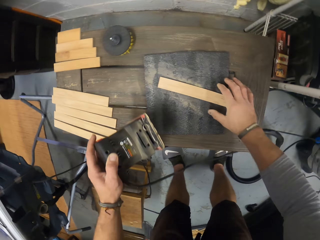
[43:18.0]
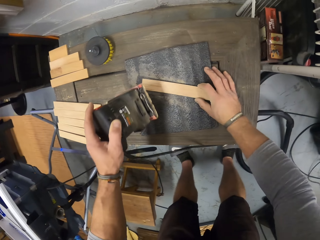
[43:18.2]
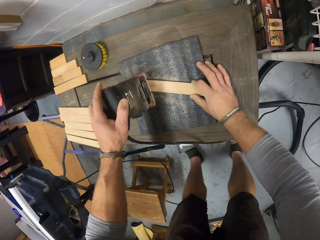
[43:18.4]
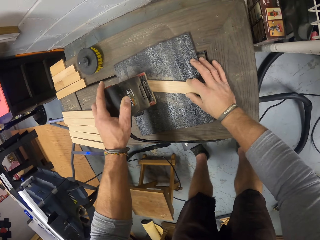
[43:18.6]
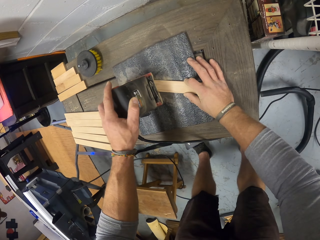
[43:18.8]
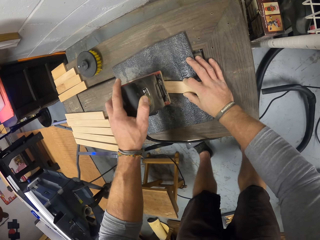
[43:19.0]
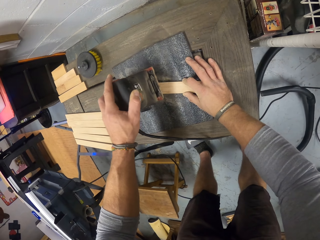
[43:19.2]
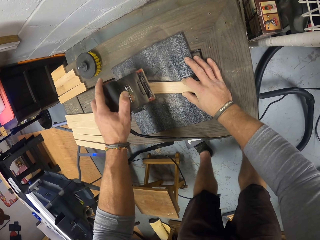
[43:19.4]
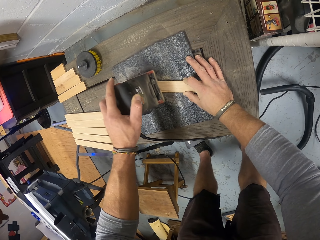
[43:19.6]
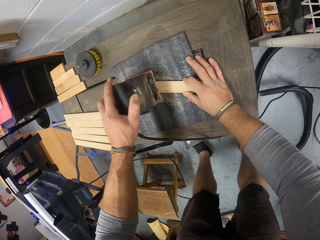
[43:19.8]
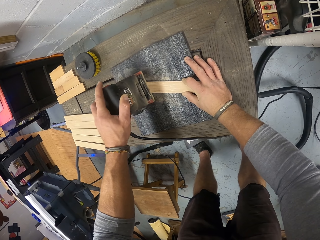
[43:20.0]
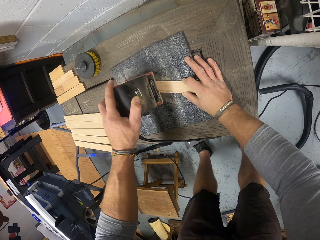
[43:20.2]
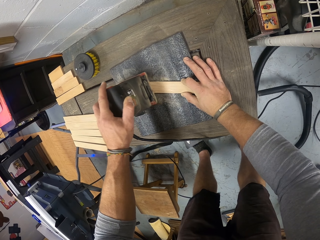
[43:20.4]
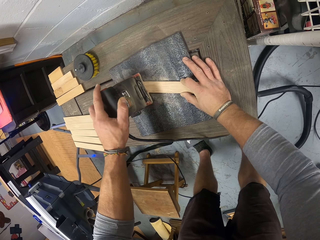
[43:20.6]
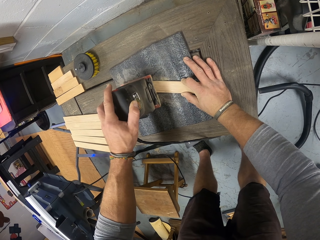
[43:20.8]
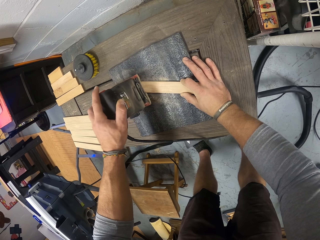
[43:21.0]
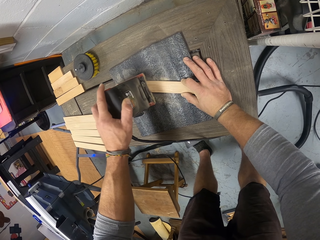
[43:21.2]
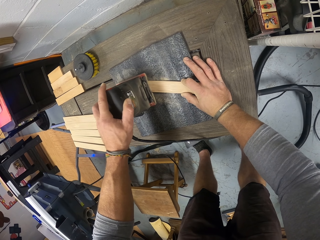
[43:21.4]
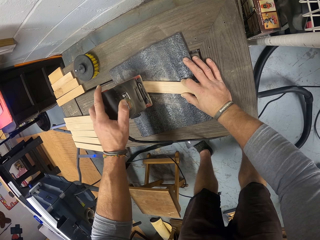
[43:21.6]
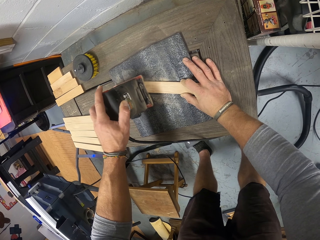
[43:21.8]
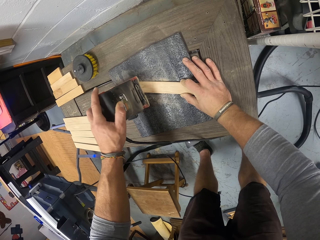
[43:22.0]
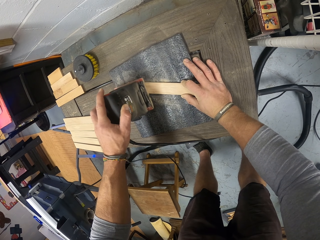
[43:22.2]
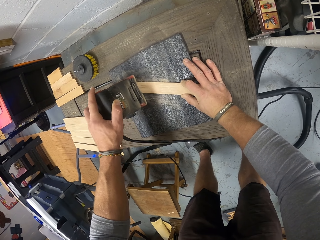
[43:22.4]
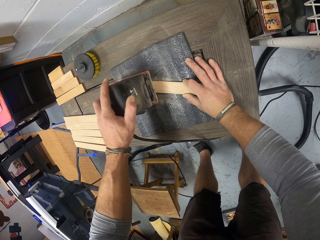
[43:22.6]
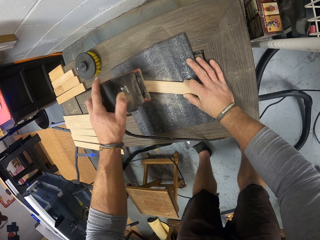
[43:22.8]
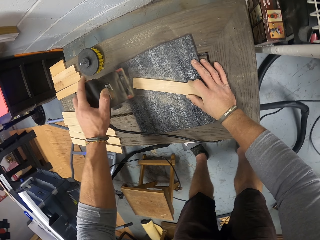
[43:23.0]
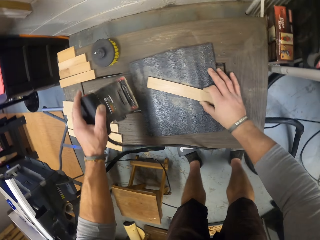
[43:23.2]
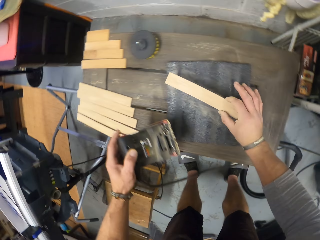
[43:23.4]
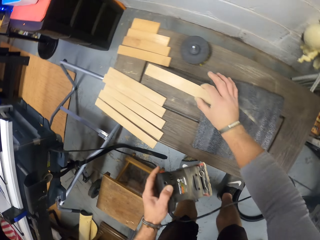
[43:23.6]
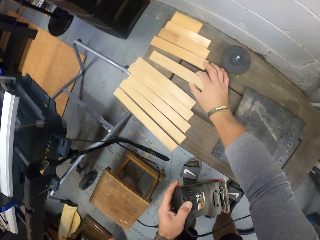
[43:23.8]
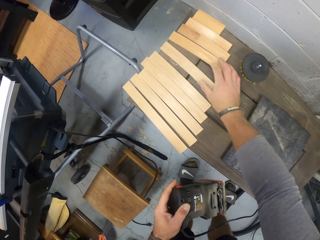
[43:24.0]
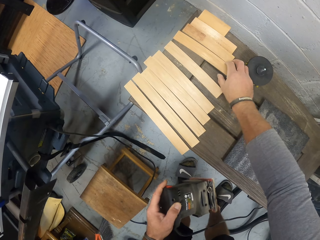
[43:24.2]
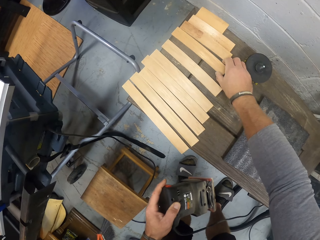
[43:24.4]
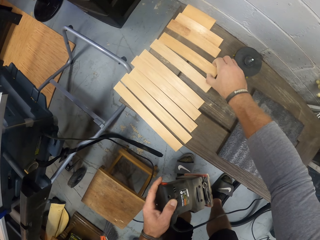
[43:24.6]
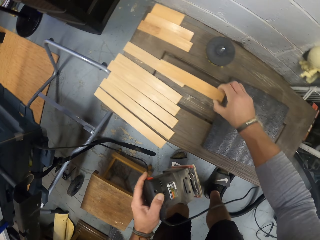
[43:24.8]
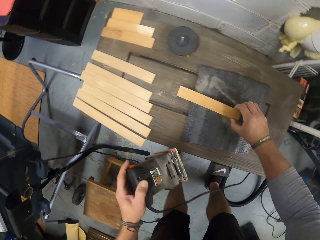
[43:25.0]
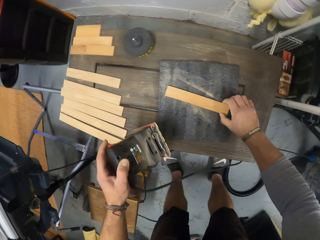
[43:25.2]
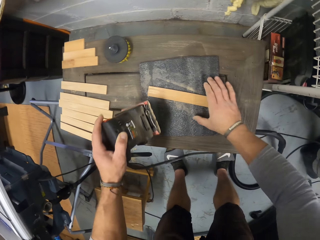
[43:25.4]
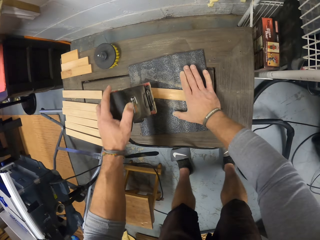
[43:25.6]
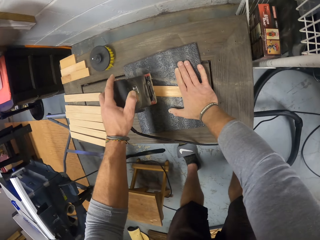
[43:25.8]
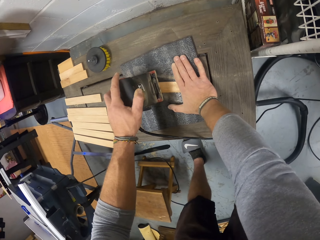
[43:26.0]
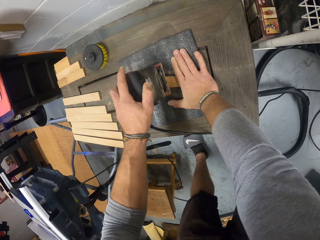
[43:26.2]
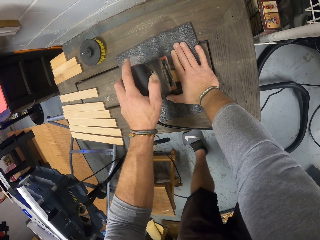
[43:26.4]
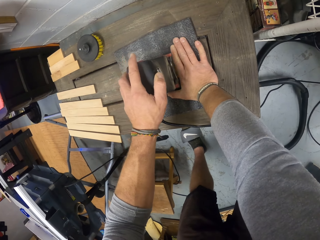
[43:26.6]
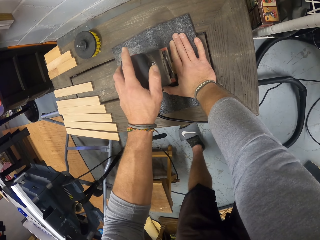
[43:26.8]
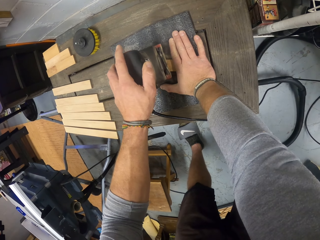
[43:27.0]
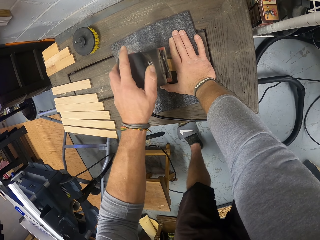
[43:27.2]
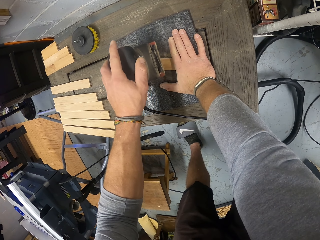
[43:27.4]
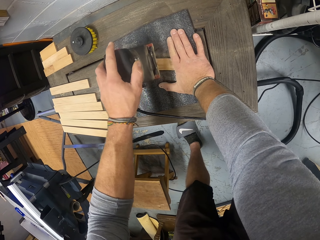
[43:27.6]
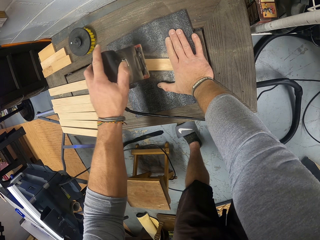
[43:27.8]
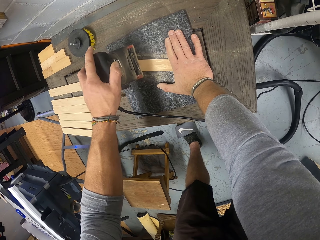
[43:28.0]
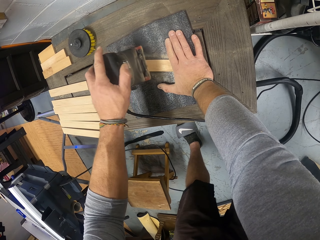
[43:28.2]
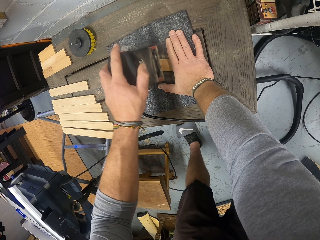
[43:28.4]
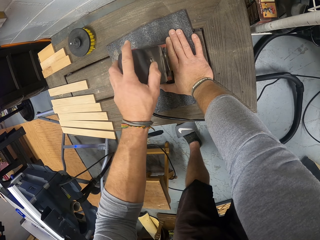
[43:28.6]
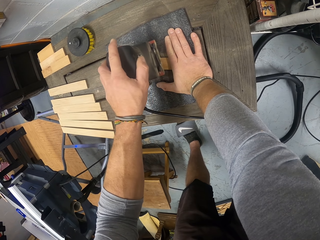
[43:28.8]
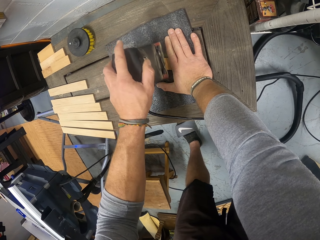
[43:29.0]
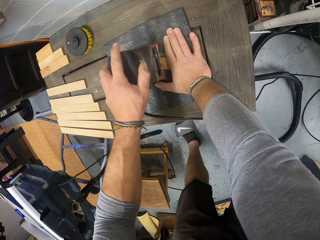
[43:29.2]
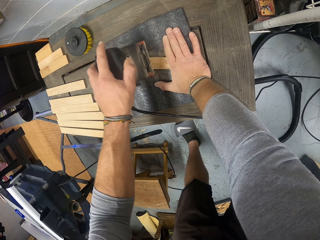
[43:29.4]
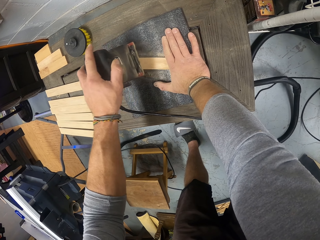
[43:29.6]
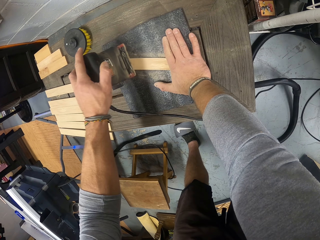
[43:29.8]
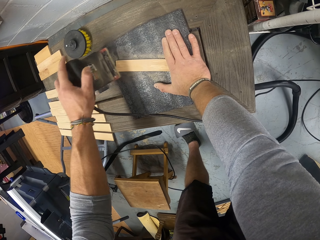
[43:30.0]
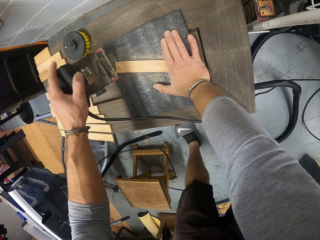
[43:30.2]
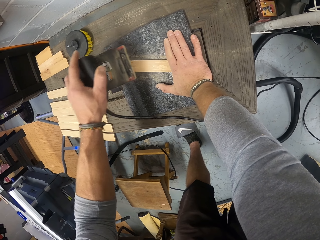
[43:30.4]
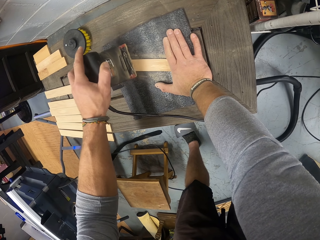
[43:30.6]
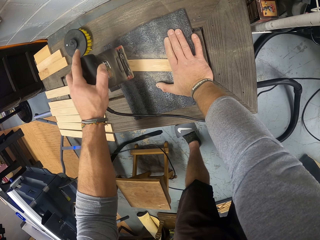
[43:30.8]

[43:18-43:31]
The camera wearer sets the wood on the sandpaper on the workbench with his right hand. He smoothens the wood with the sander in his left hand. He picks up the wood from the workbench with his right hand. He drops the wood on the workbench near other pieces with his right hand. He picks up a piece of wood from the workbench with his right hand. He sets the wood on the sandpaper on the workbench with his right hand. He smoothens the wood with the sander in his left hand.

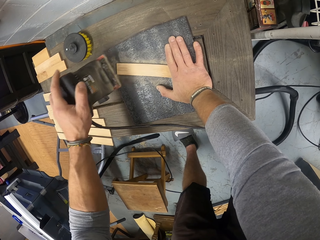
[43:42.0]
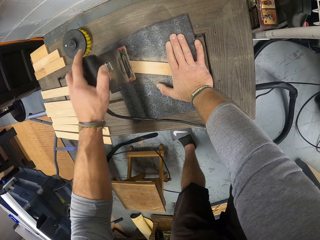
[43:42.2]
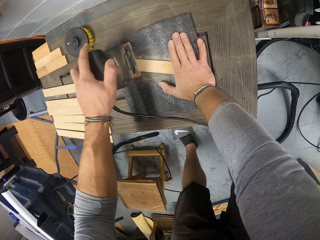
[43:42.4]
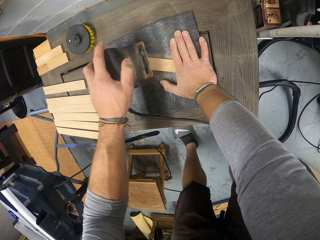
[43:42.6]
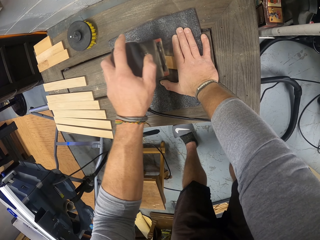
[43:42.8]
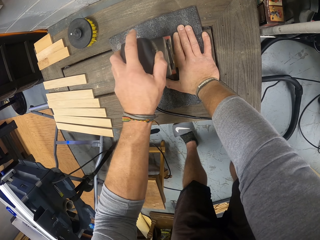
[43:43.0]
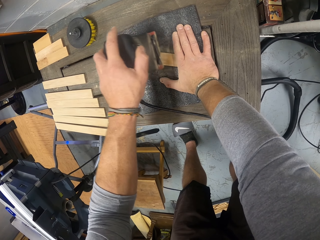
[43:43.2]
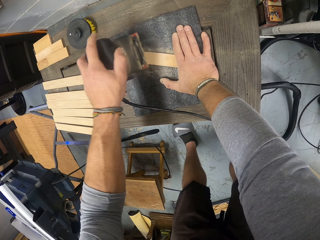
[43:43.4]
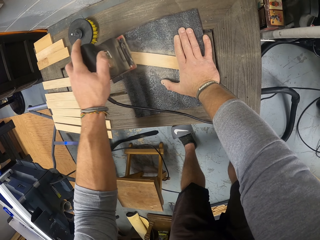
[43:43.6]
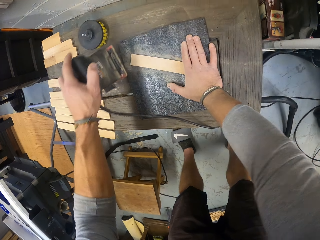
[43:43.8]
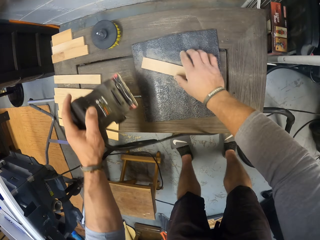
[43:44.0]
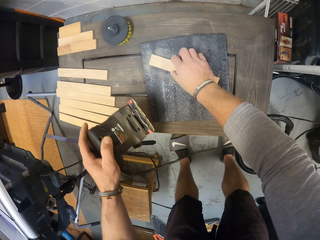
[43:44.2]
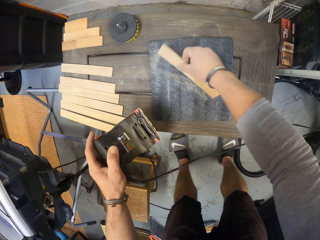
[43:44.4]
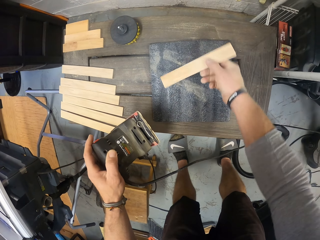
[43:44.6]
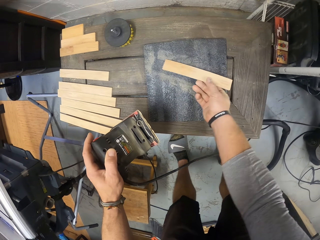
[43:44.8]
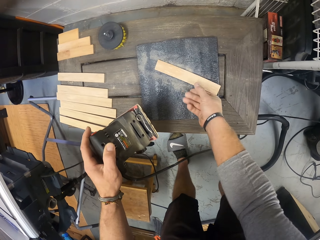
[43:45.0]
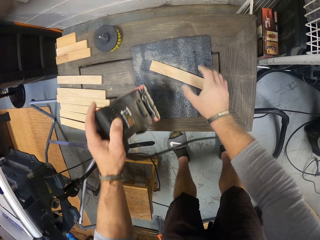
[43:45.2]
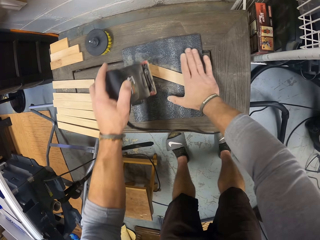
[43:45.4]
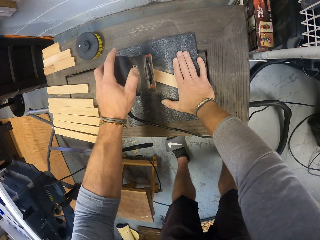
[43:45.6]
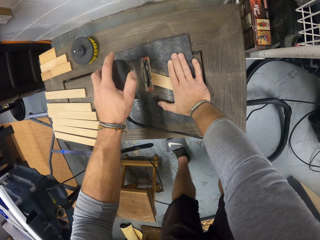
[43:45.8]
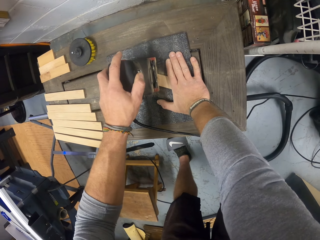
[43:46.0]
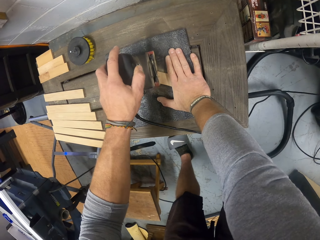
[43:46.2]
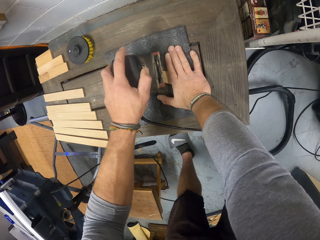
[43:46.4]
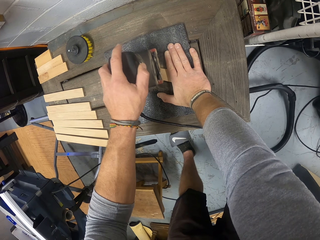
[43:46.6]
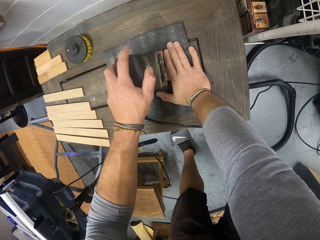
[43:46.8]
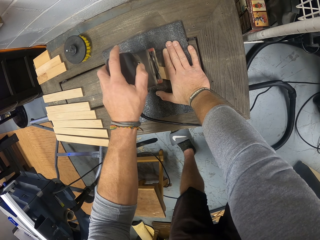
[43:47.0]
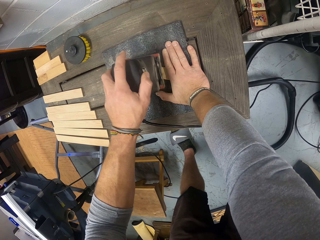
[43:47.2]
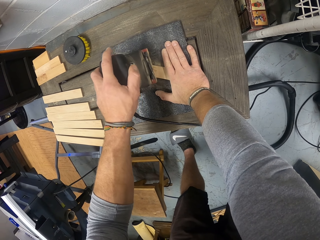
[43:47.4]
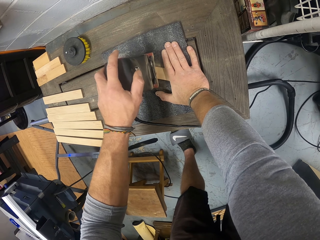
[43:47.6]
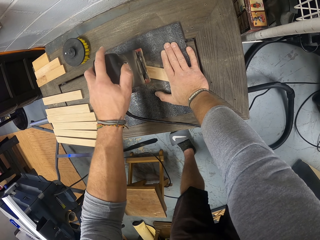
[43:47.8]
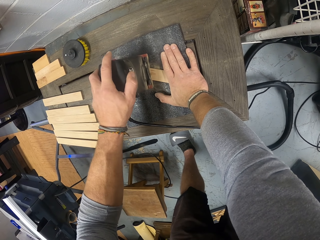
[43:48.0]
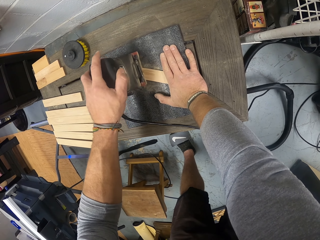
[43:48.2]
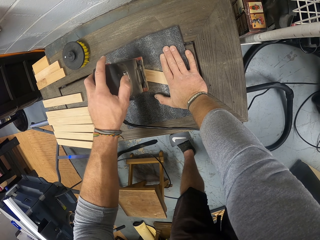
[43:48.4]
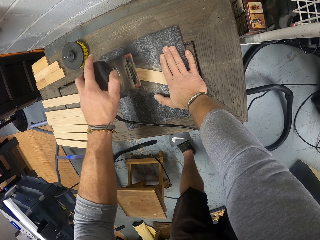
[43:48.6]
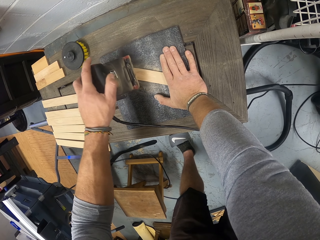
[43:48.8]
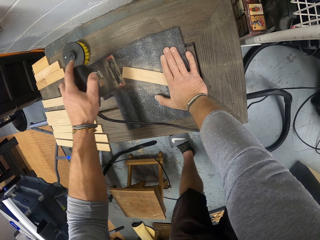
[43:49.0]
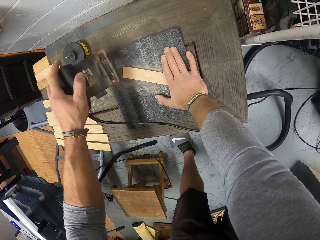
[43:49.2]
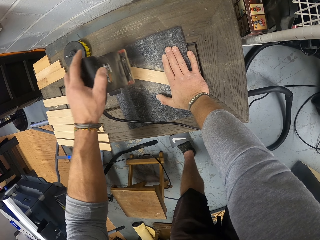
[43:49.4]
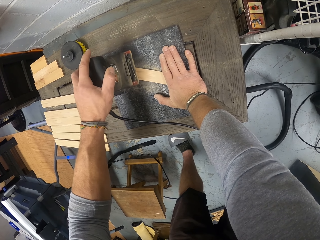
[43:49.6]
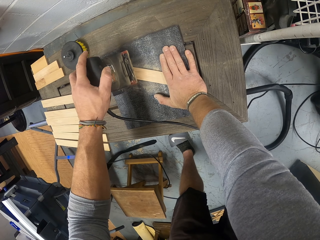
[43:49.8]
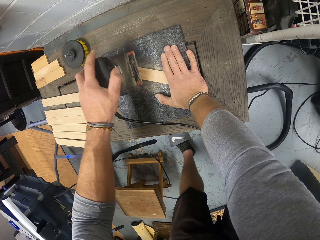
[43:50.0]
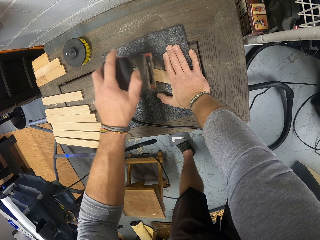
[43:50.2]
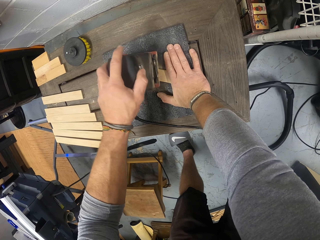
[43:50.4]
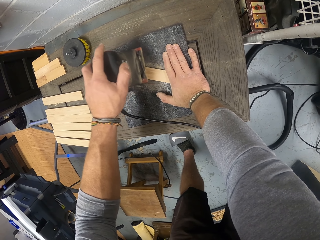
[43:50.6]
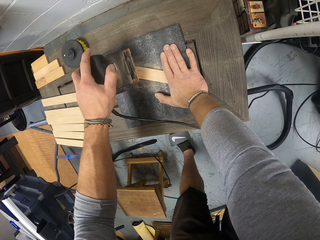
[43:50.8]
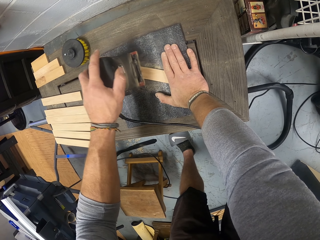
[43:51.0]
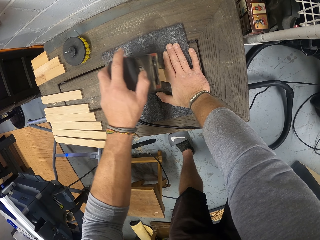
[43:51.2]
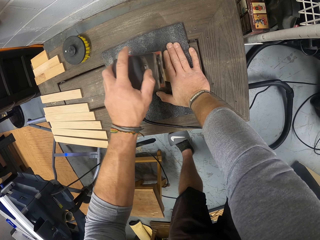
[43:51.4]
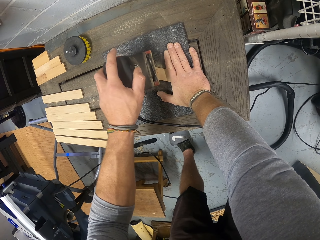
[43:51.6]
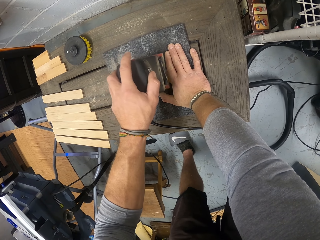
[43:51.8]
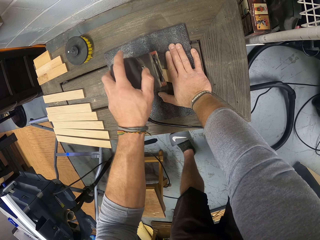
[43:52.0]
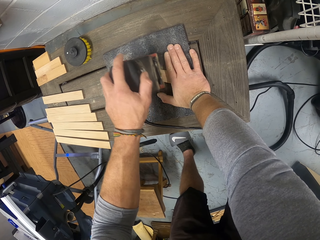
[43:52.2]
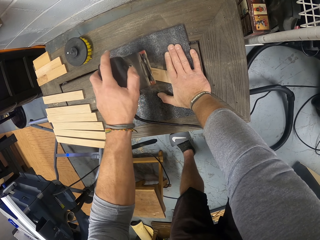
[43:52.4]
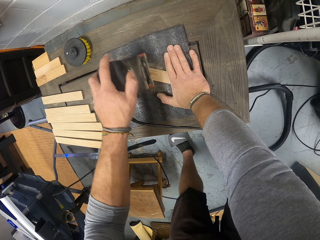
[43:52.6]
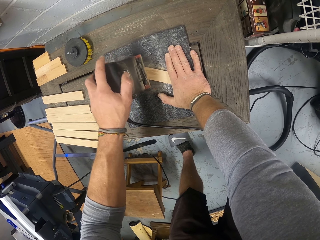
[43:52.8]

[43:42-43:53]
The camera wearer turns the wood with his right hand. He smoothens the wood with the sander in his left hand.
